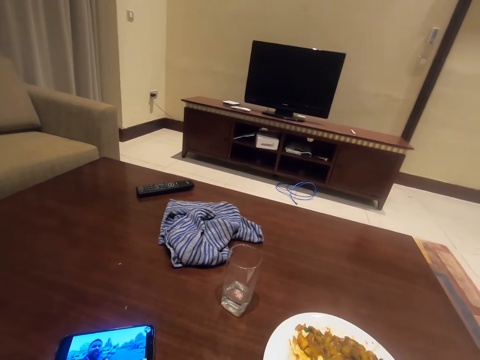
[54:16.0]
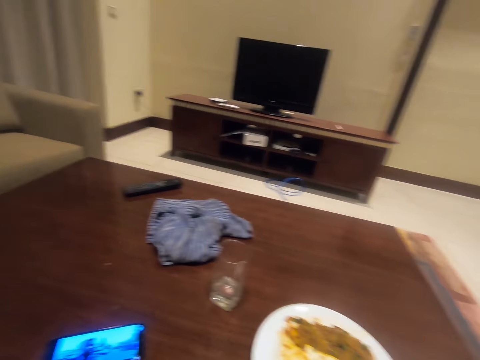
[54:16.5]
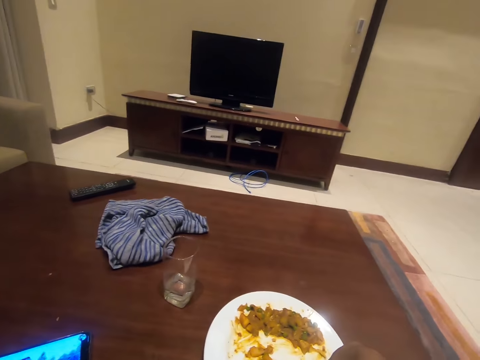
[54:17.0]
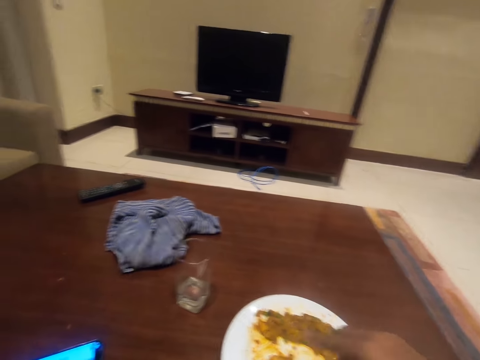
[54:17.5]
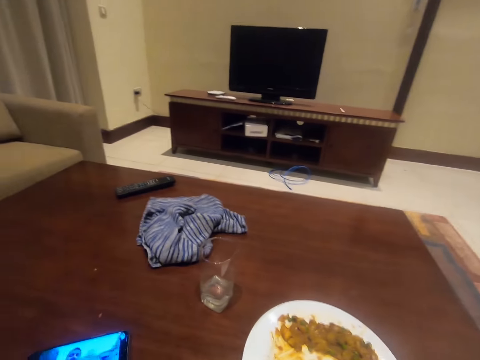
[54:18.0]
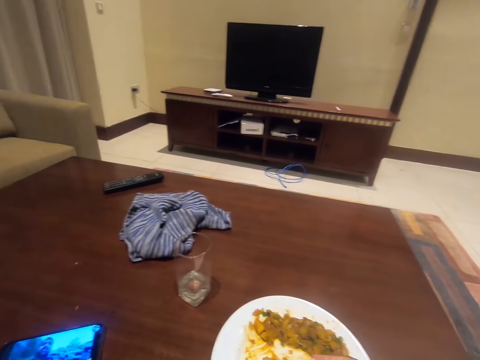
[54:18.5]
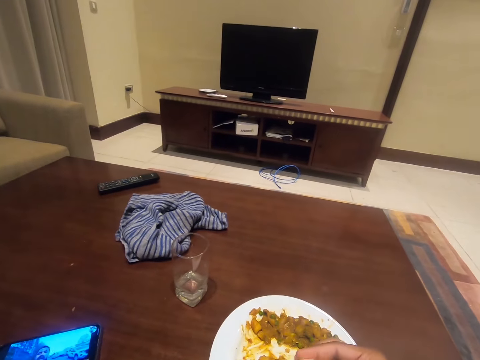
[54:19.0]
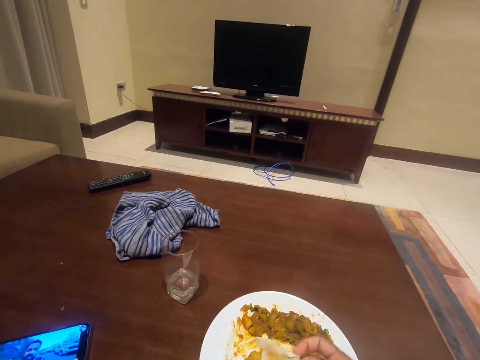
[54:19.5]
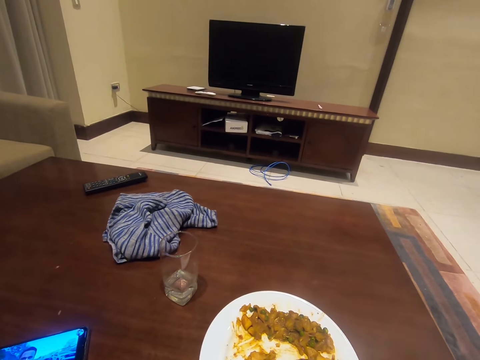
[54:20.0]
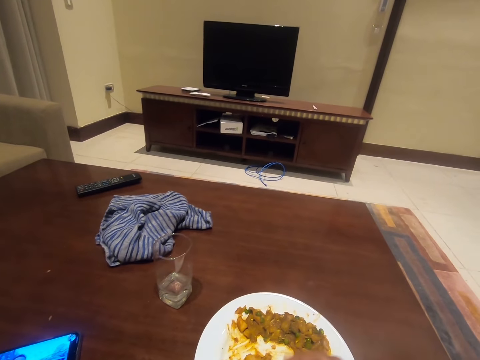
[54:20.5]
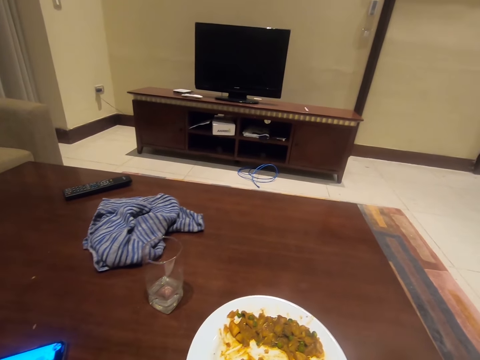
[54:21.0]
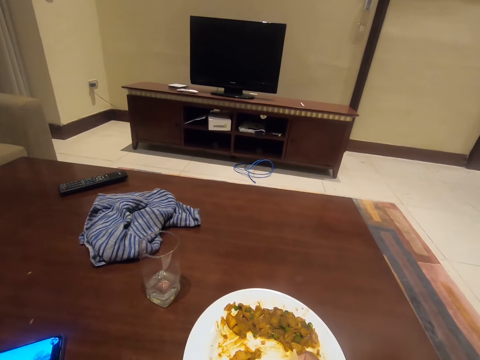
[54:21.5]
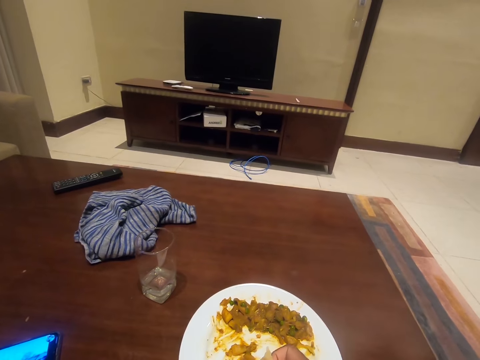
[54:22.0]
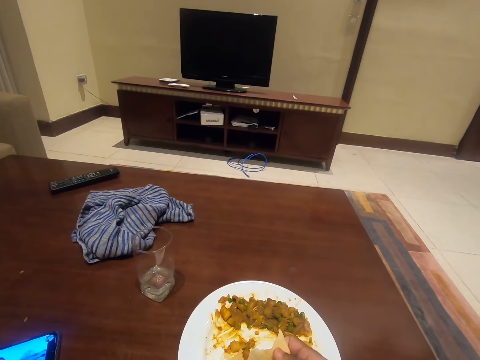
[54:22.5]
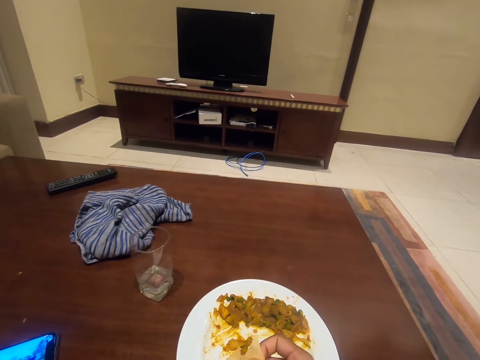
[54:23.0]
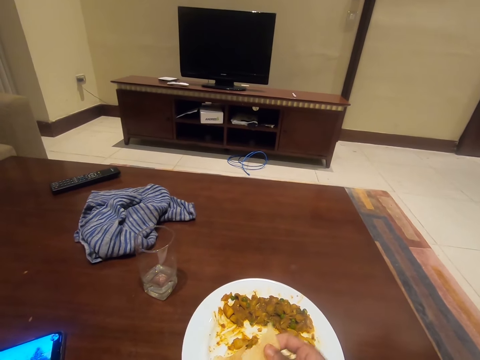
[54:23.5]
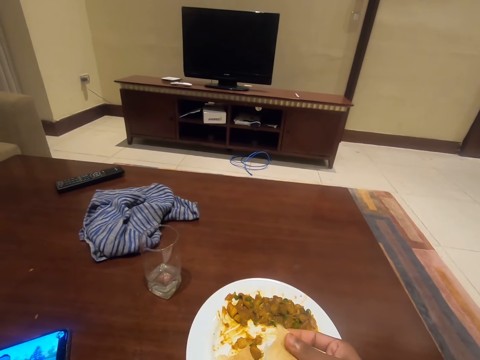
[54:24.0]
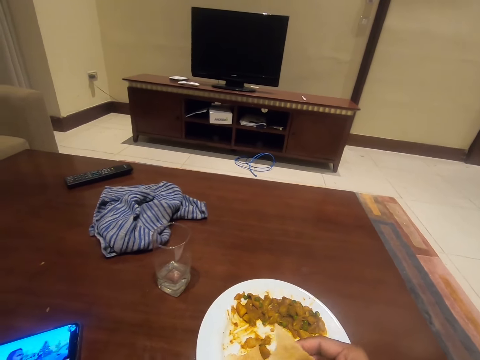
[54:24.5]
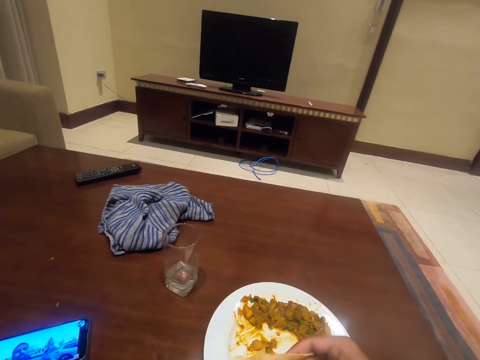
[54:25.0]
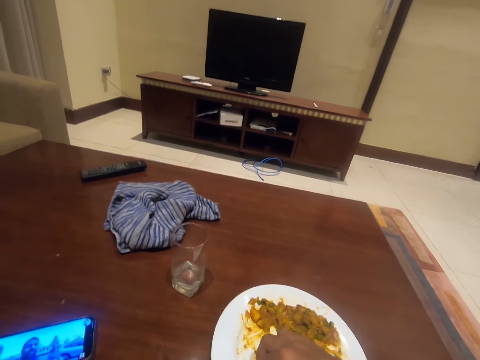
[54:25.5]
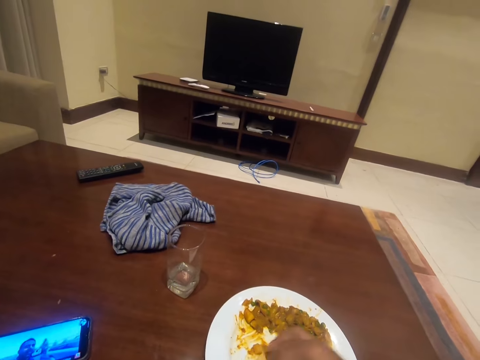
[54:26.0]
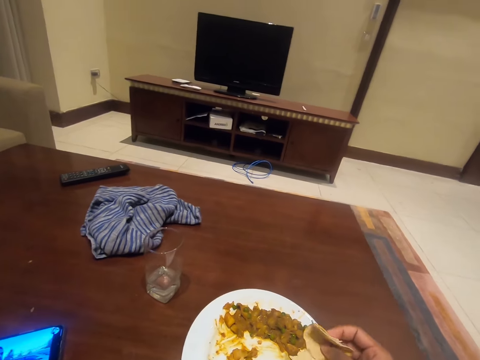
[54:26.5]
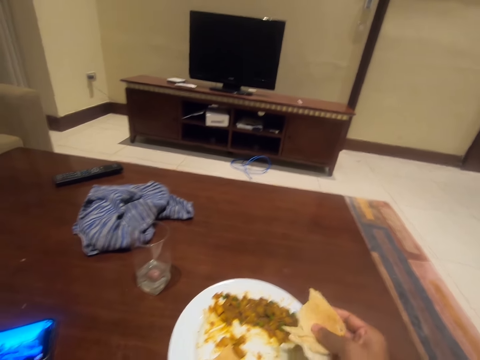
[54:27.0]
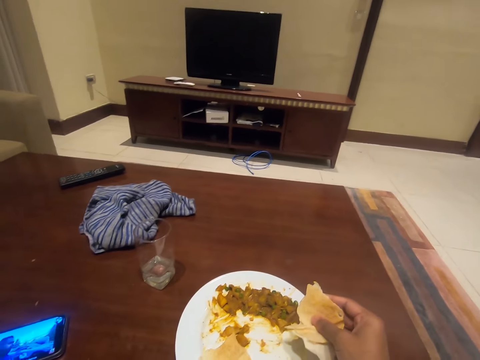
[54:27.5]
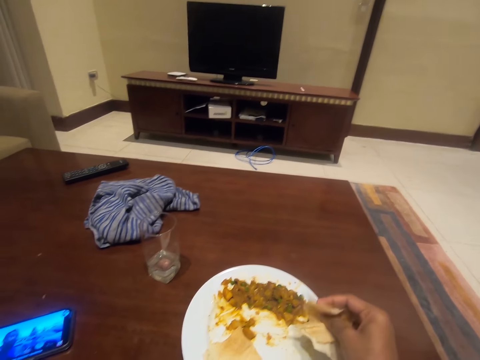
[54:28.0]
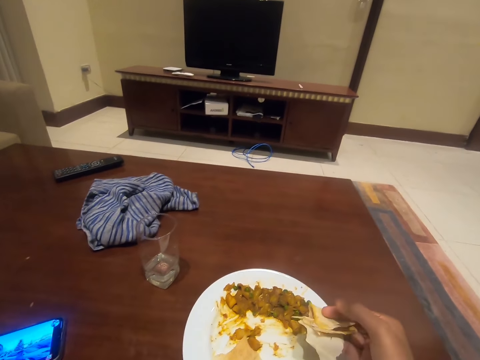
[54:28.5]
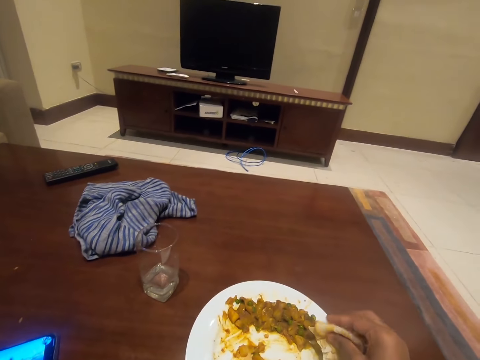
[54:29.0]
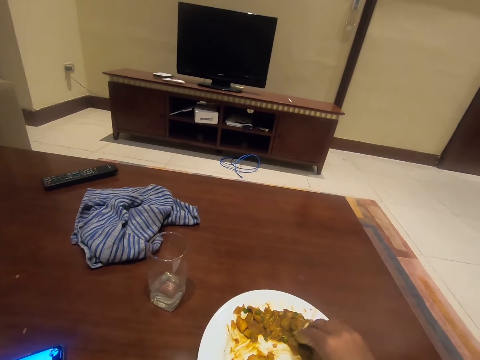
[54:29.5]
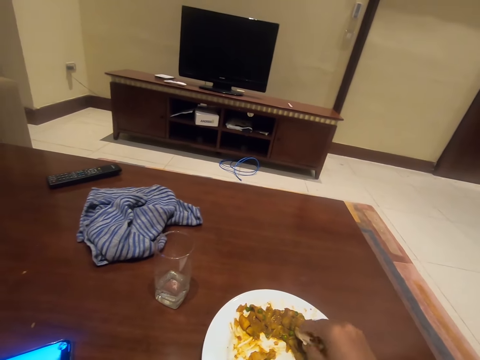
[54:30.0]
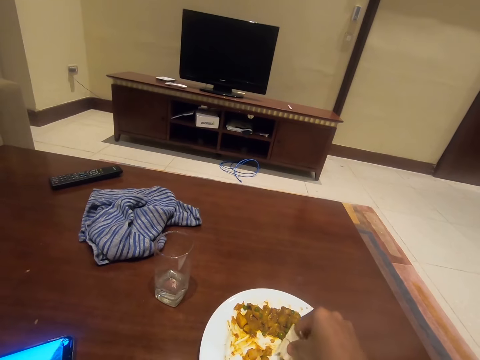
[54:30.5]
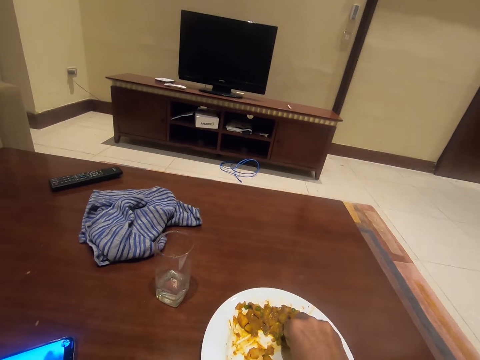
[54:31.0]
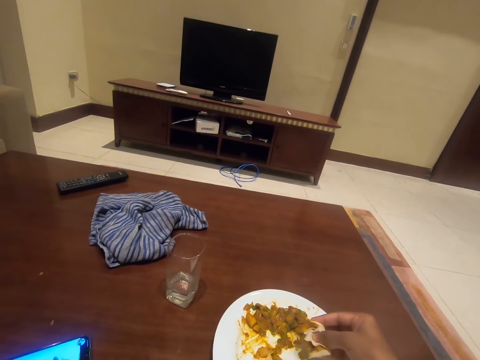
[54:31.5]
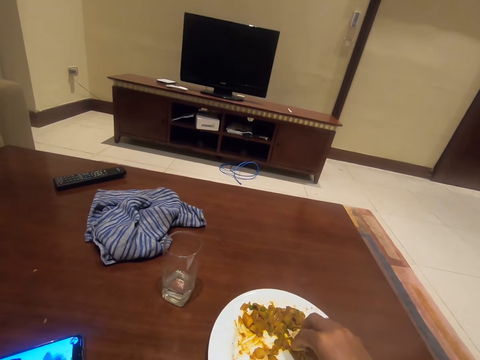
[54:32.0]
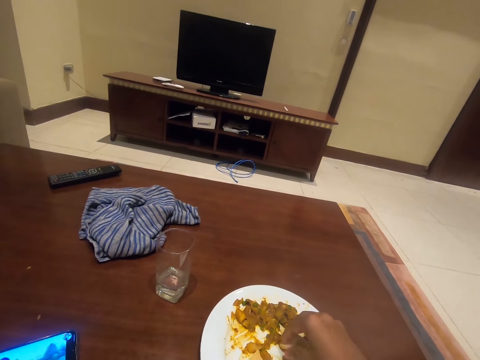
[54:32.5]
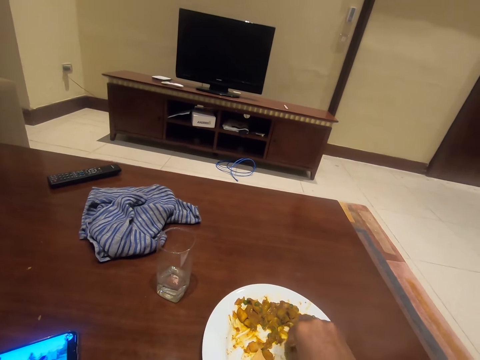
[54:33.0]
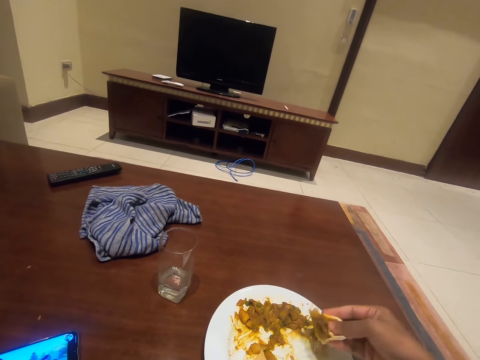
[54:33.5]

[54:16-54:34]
The camera wearer eats flatbread and red lentil on the same table. They cut the flat bread. They look around. They fold the flat bread. They scoop vegetables with the flat bread in the plate.

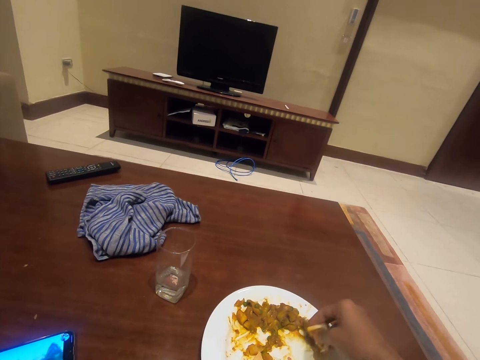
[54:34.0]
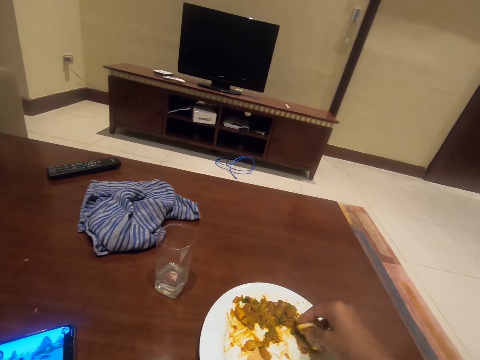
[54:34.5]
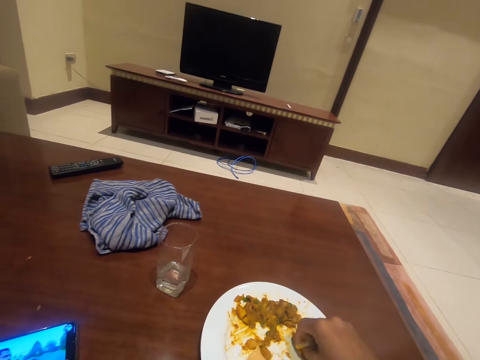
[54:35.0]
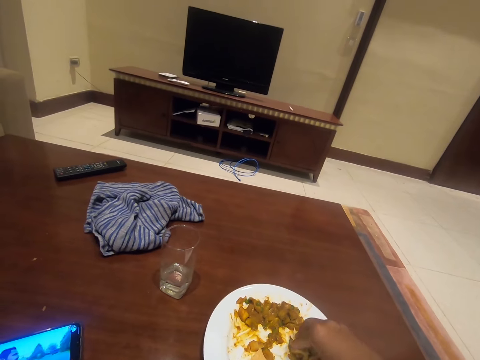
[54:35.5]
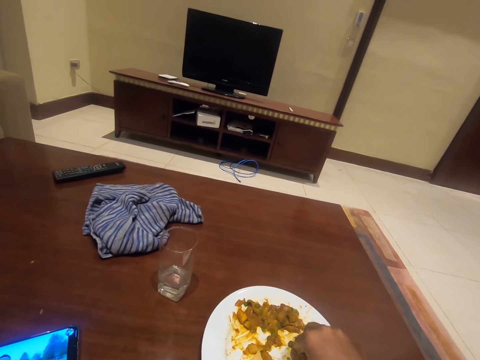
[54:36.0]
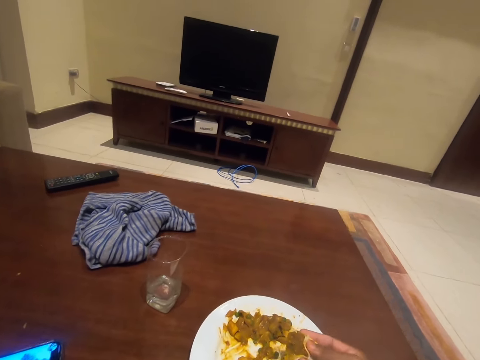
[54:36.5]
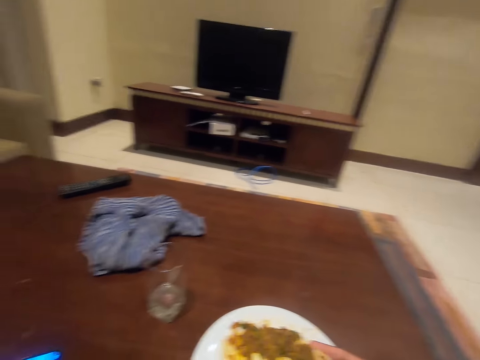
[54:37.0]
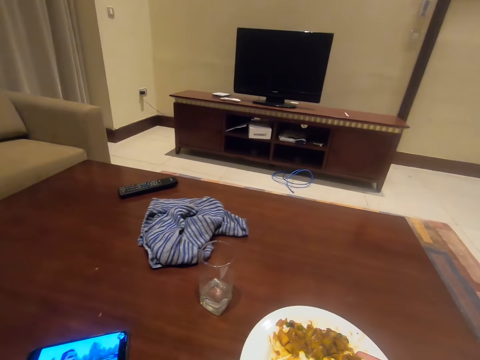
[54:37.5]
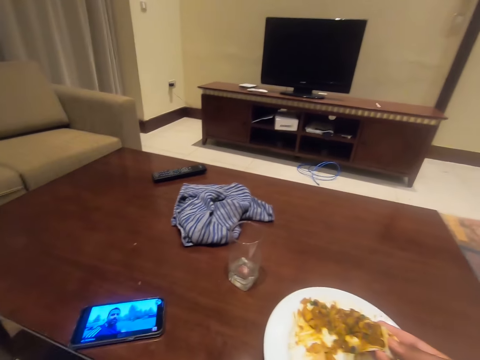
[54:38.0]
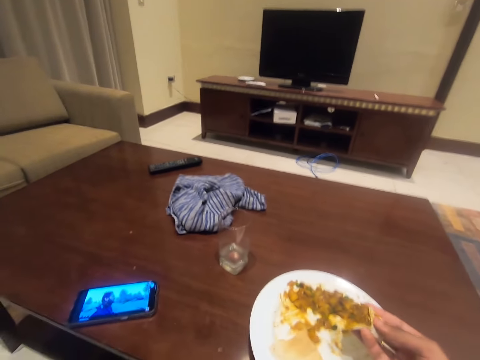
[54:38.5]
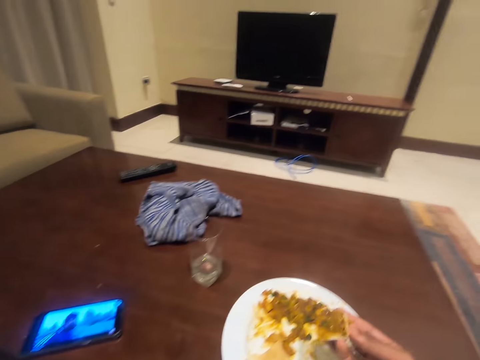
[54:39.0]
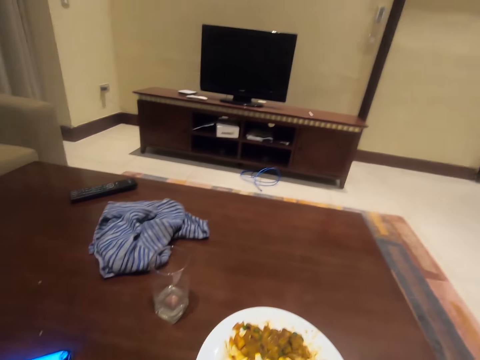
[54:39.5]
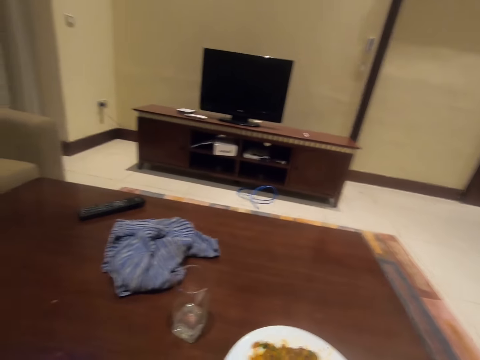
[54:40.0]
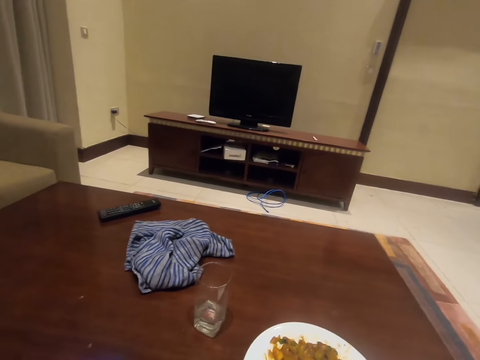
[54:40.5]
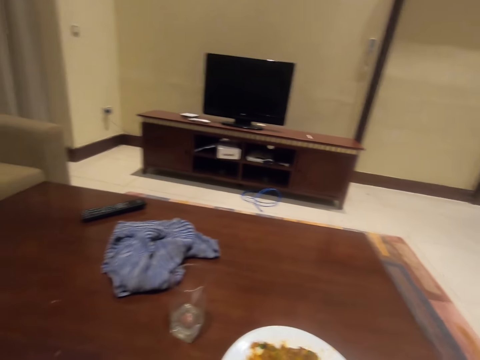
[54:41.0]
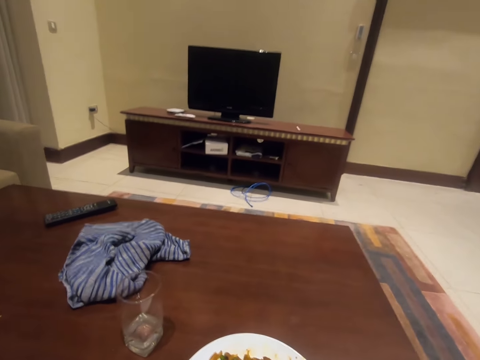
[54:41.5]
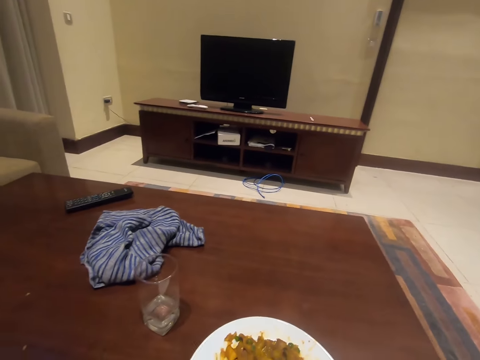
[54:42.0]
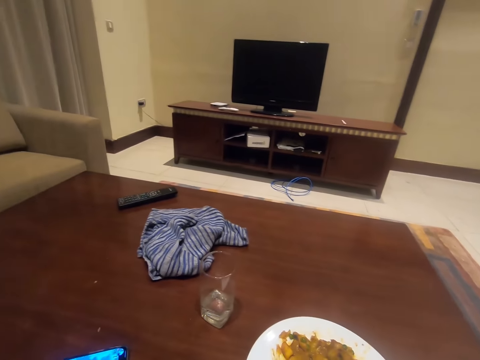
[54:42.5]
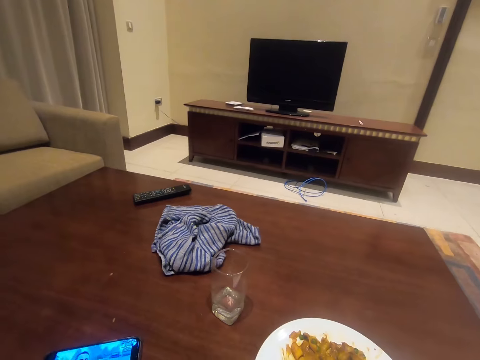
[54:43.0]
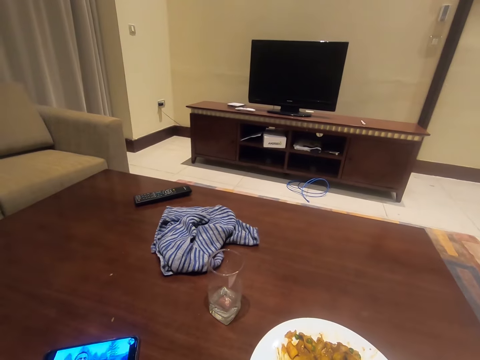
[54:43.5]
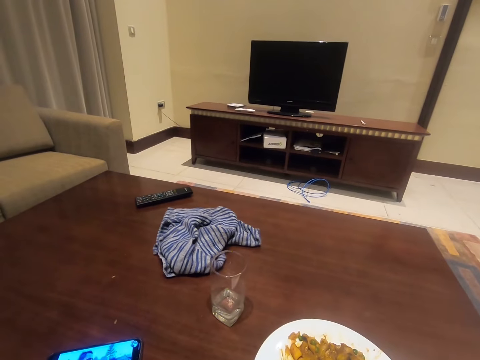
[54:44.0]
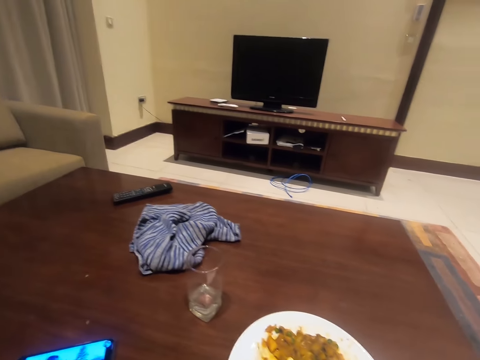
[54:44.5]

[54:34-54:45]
The camera wearer looks around. They put vegetables in a flat bread in the mouth. They look around.
